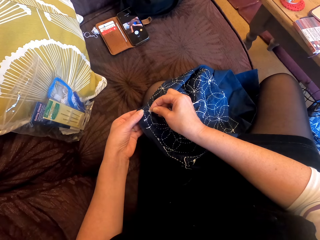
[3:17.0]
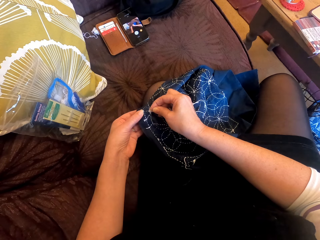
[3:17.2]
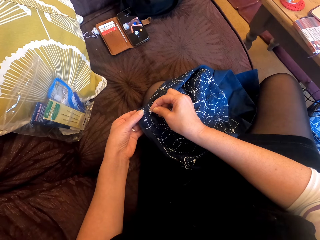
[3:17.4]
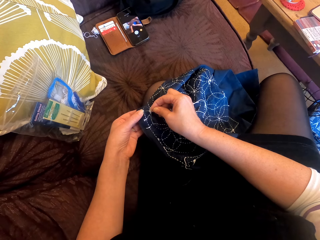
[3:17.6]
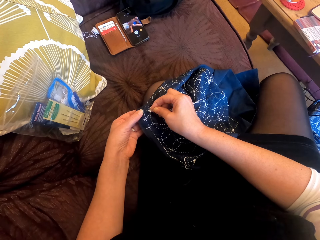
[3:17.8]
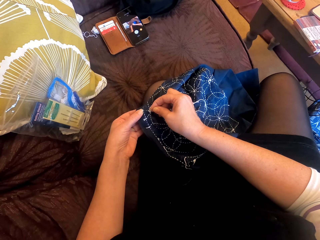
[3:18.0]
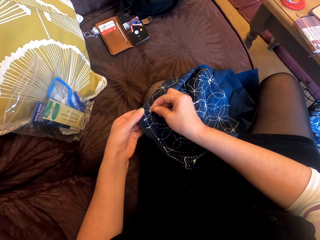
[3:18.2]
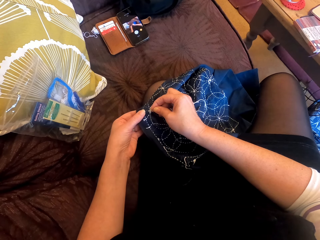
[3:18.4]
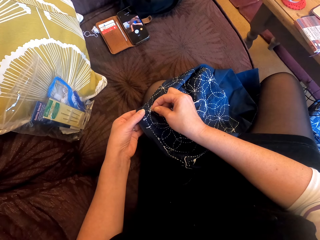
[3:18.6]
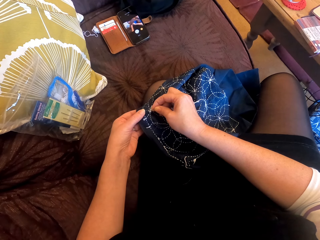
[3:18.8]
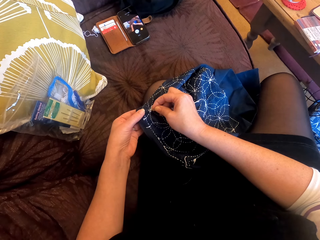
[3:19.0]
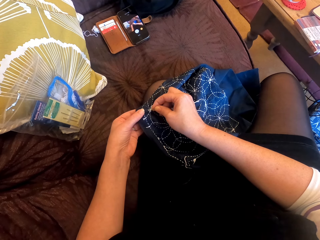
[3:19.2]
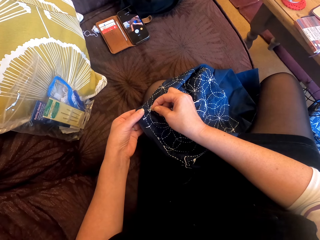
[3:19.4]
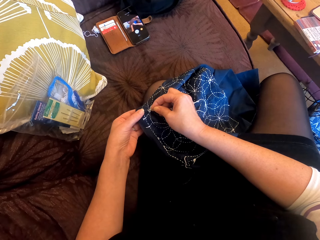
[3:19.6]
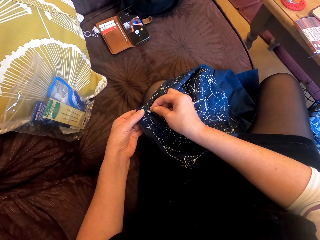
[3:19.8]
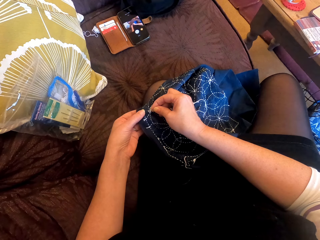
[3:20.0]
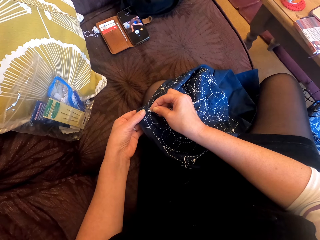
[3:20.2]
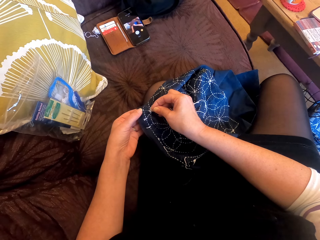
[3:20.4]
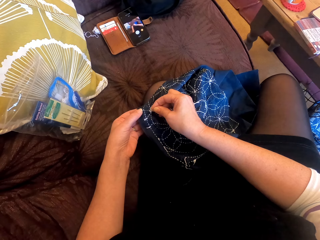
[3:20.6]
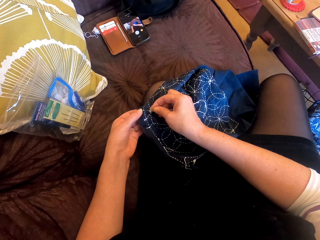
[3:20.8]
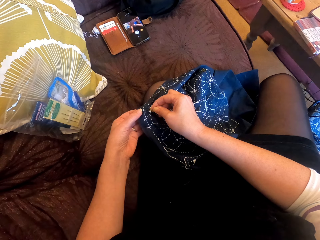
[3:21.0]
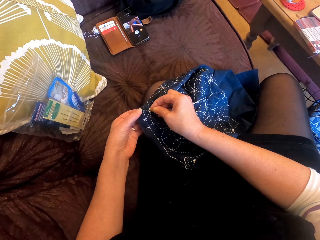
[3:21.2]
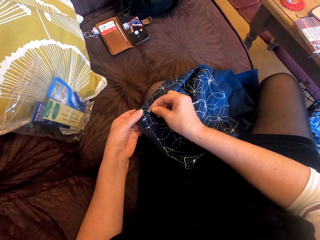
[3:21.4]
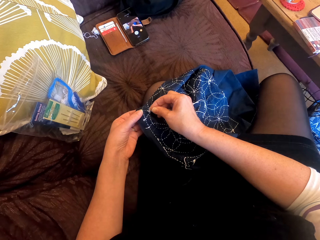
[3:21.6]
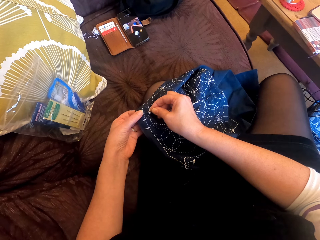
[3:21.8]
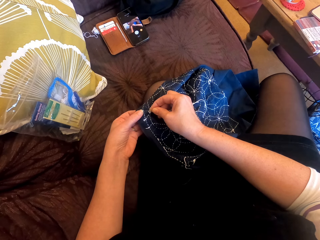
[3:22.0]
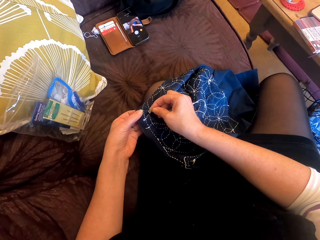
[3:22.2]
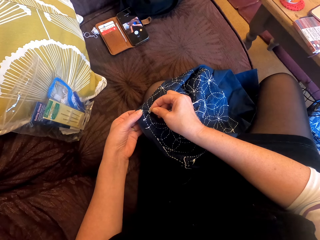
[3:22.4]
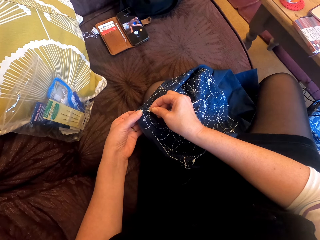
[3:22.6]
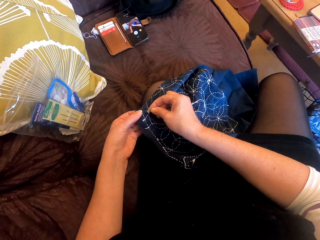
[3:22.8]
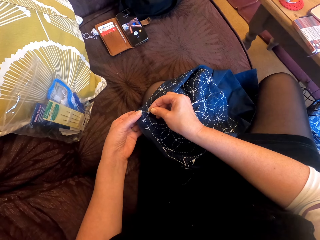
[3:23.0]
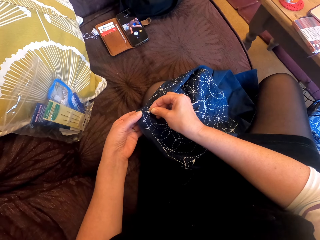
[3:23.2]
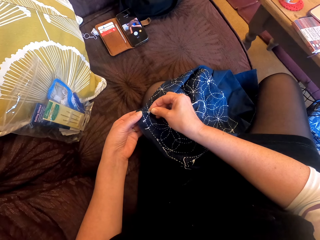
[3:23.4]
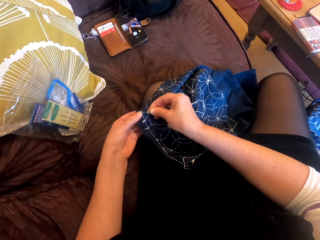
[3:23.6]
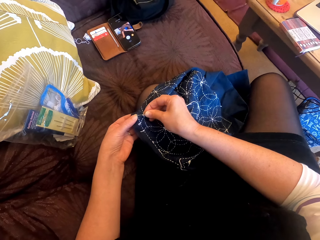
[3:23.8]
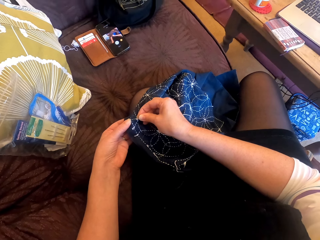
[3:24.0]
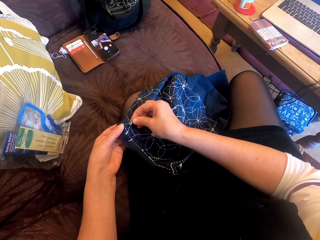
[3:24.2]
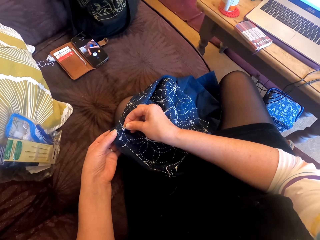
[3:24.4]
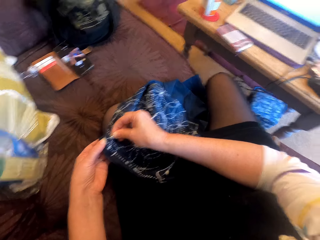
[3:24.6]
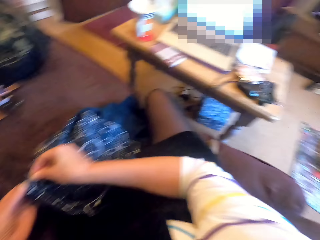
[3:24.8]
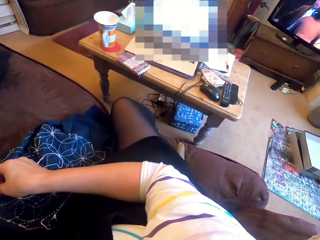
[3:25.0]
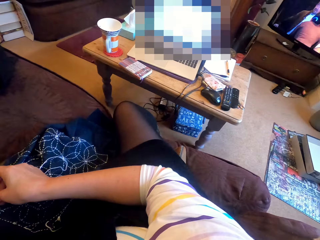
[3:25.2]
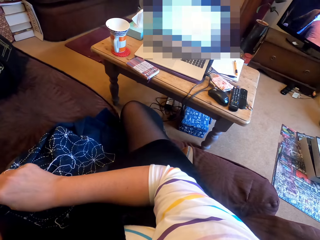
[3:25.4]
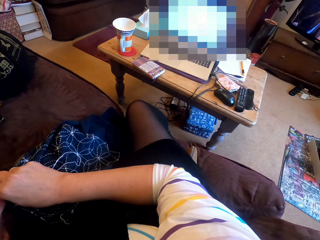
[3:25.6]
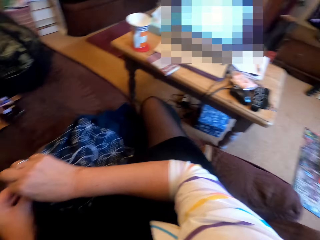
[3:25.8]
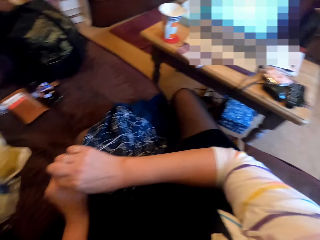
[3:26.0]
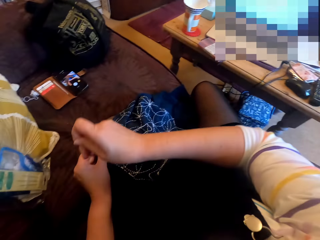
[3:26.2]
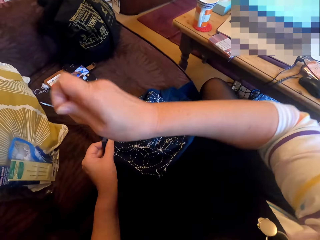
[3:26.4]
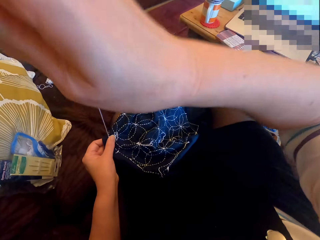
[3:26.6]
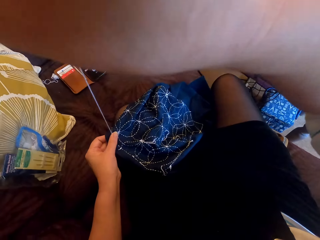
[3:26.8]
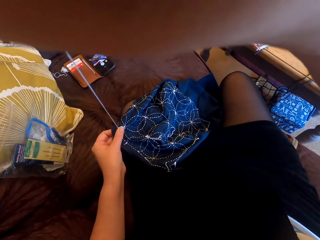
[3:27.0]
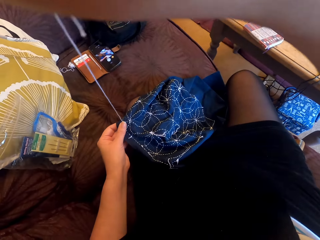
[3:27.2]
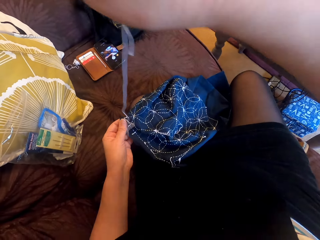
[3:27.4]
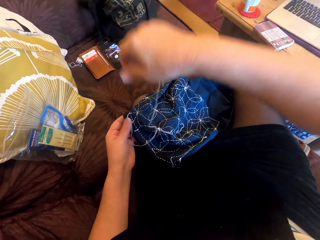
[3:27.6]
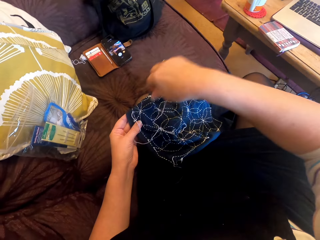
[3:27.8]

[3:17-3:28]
The camera wearer looks around. They pull the thread.

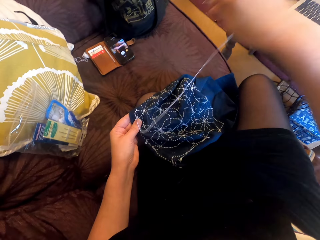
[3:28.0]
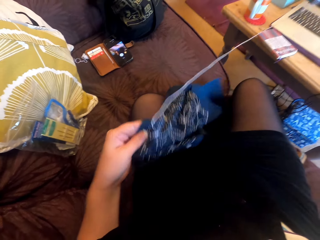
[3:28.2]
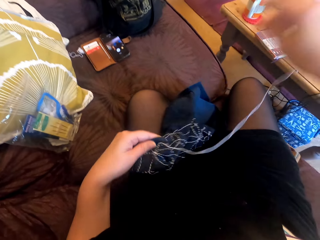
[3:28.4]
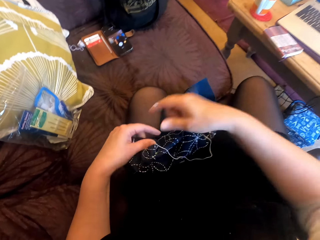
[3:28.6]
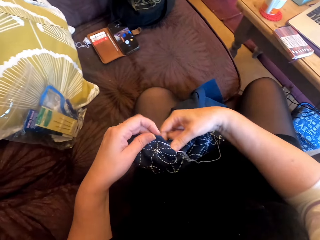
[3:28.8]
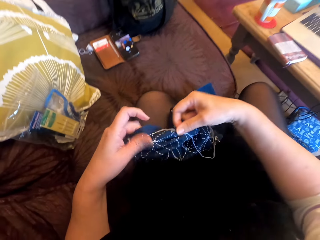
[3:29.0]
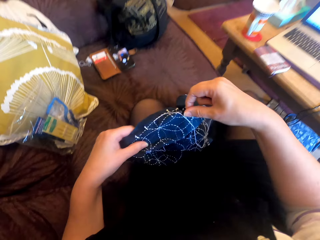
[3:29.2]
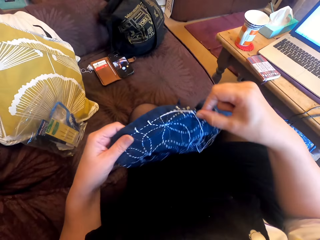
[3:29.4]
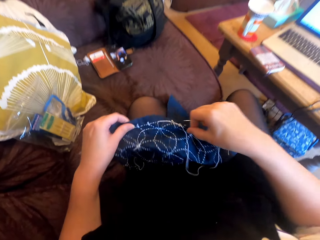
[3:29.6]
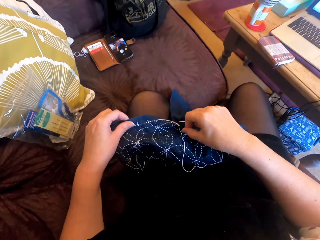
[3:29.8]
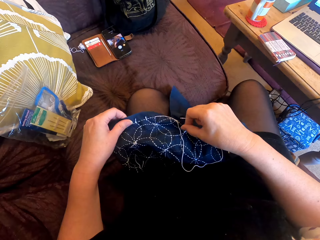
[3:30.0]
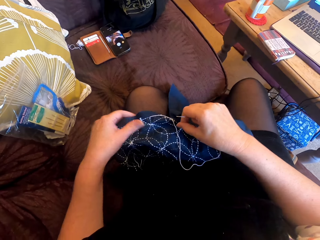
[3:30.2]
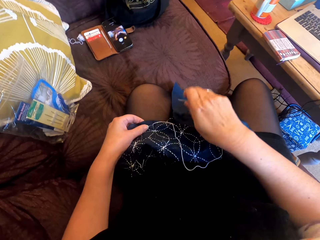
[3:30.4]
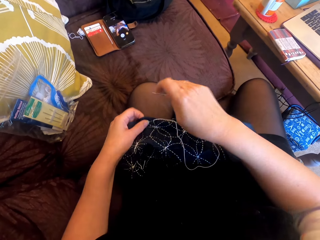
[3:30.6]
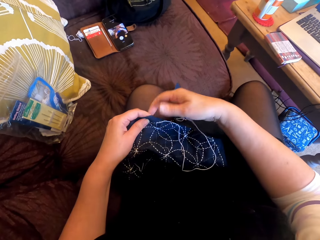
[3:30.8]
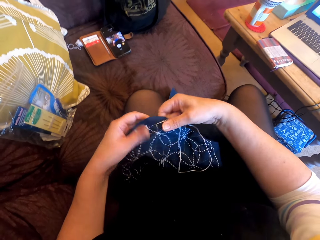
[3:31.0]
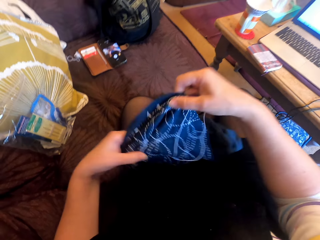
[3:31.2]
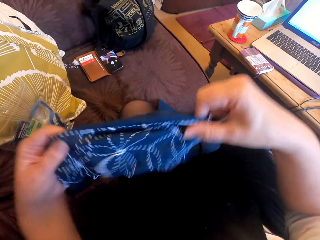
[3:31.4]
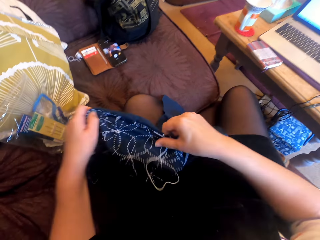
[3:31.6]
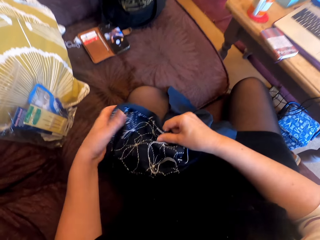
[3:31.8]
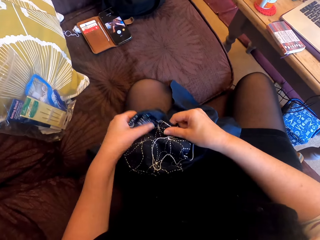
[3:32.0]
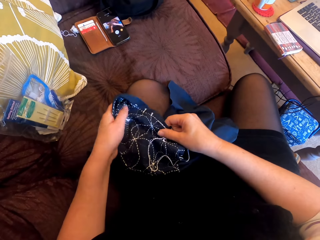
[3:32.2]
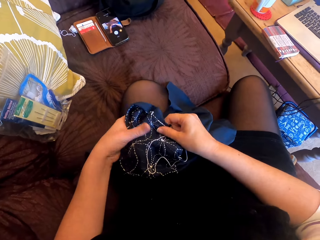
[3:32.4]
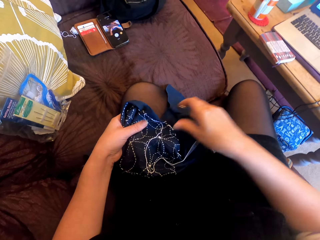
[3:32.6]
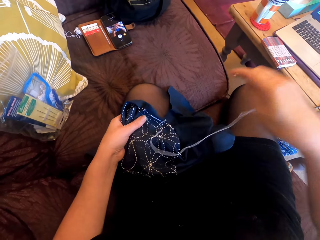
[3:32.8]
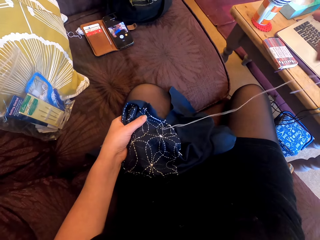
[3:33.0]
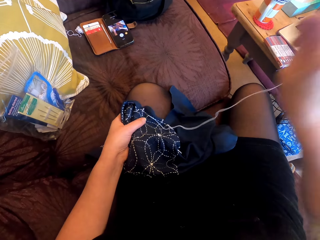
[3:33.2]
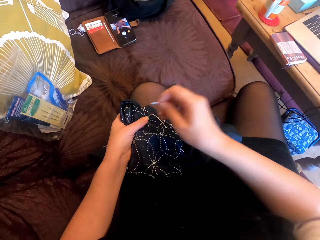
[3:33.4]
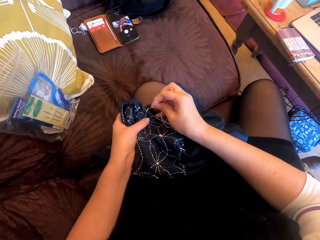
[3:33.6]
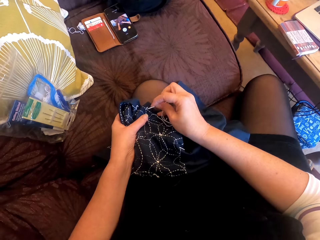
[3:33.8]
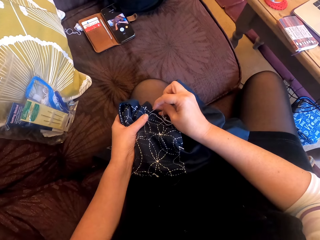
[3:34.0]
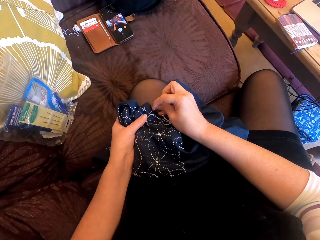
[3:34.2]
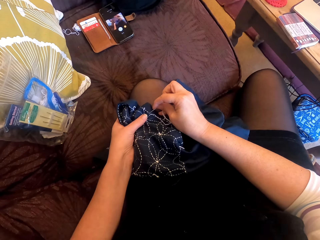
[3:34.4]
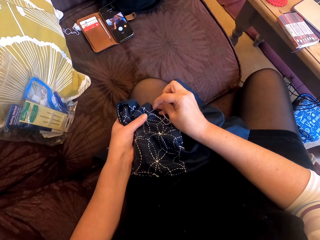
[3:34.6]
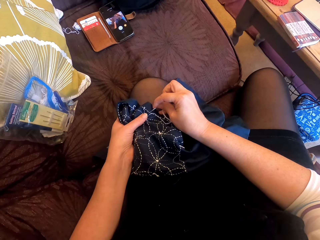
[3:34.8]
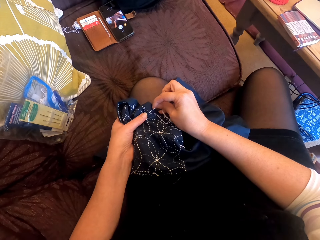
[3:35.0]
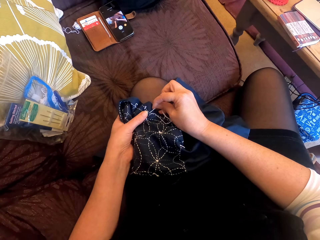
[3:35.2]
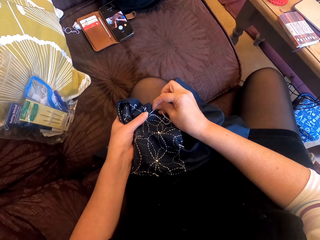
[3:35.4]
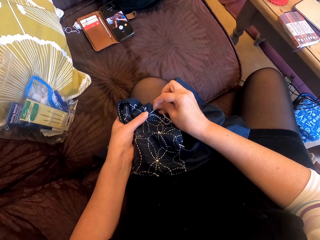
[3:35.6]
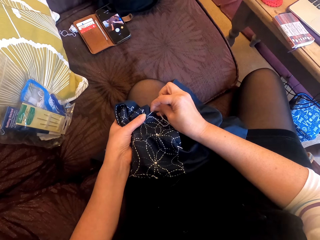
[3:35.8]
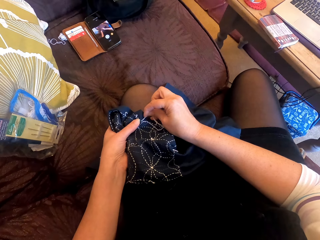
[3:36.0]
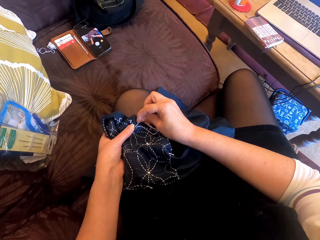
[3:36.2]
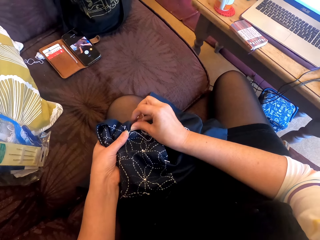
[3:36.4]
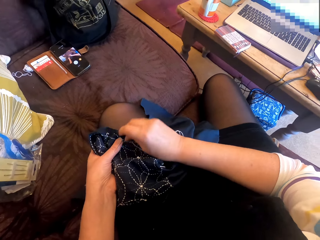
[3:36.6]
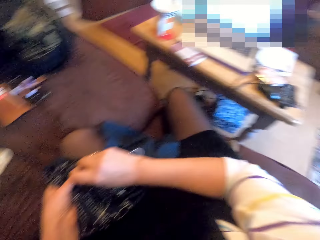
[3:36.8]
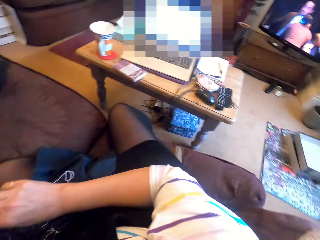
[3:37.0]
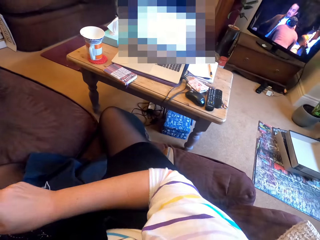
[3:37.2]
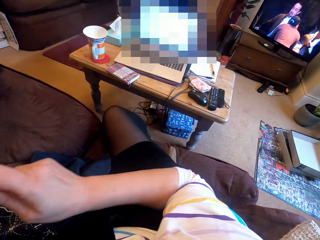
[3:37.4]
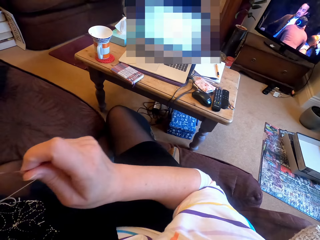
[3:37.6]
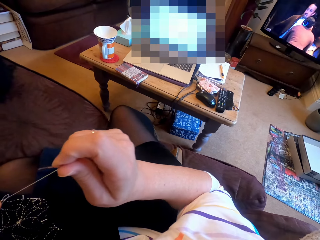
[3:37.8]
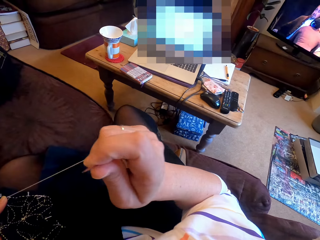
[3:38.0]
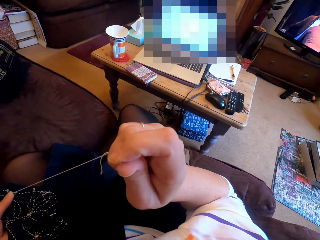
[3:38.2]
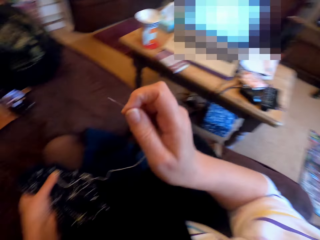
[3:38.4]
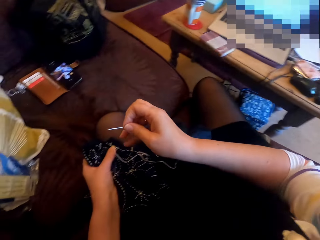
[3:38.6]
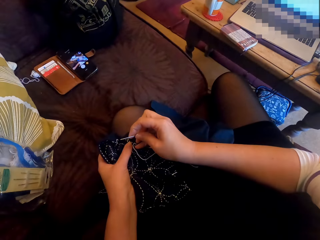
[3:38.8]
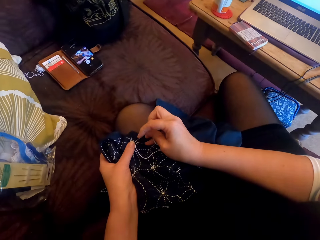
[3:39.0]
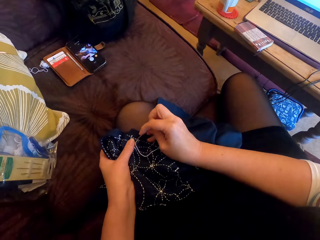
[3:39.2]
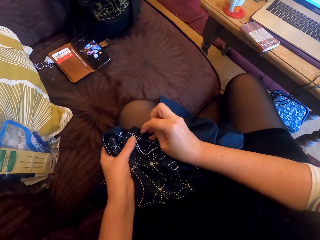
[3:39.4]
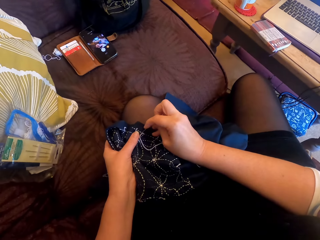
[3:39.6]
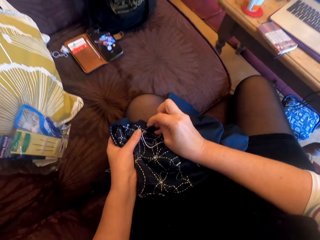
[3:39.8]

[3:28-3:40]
The camera wearer lifts a cloth. They move their hand. They hold the cloth. They lower the cloth. They straighten the cloth. They hold the cloth. They lift the cloth. They straighten the cloth. They lower the cloth. They hold the cloth. They lift a needle. They pull the thread. They sew the cloth. They look around. They pull the thread. They sew the cloth.
